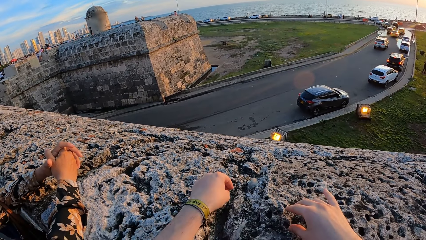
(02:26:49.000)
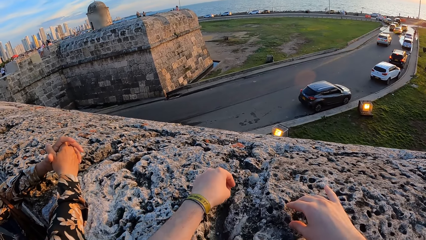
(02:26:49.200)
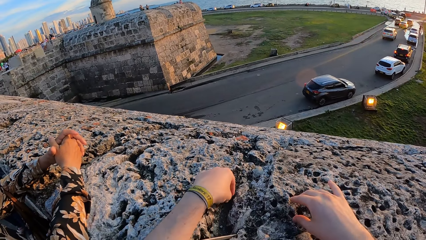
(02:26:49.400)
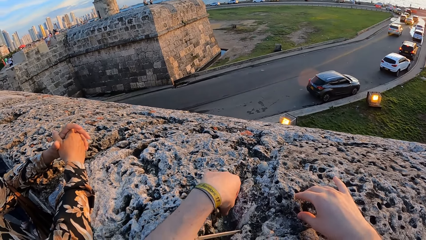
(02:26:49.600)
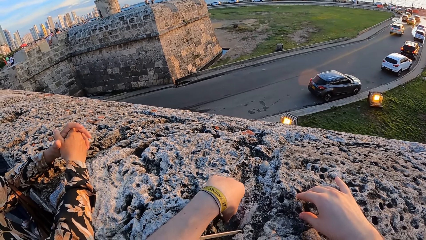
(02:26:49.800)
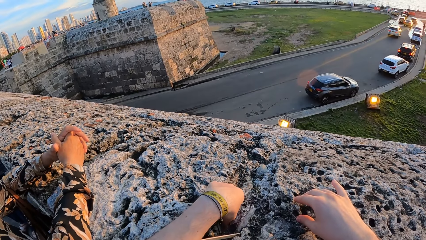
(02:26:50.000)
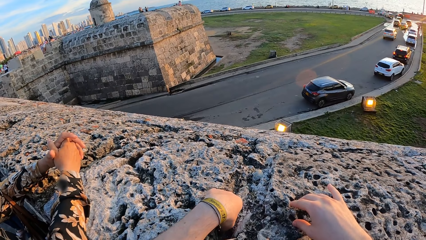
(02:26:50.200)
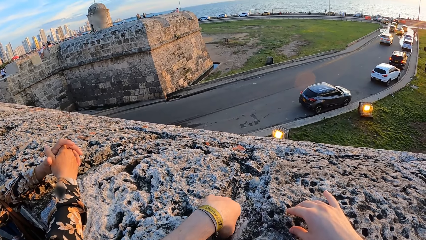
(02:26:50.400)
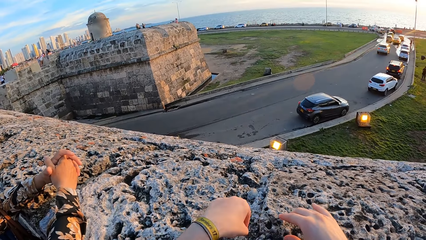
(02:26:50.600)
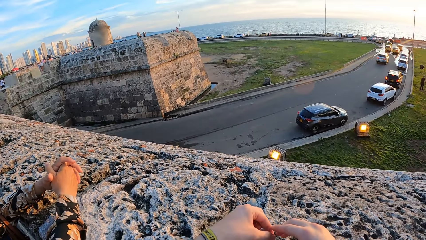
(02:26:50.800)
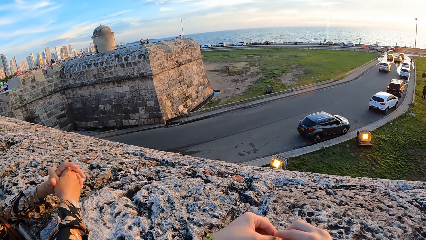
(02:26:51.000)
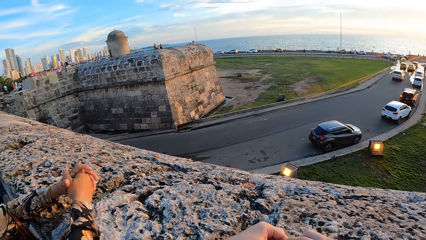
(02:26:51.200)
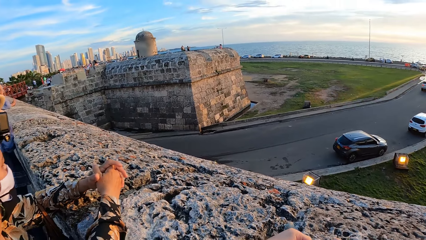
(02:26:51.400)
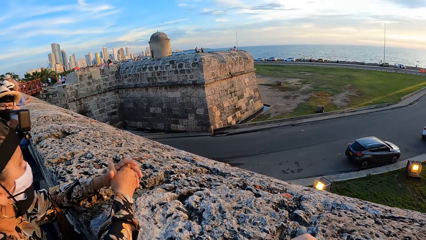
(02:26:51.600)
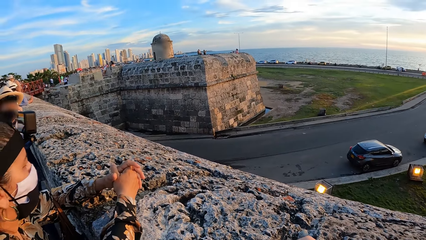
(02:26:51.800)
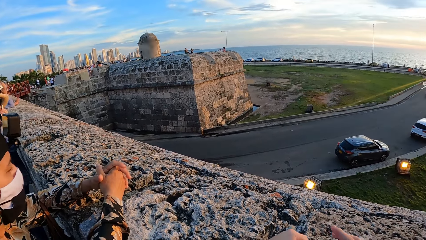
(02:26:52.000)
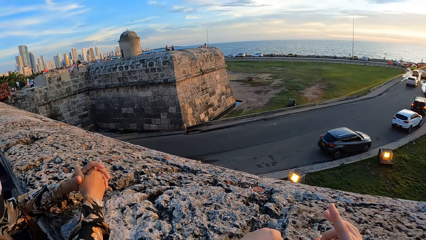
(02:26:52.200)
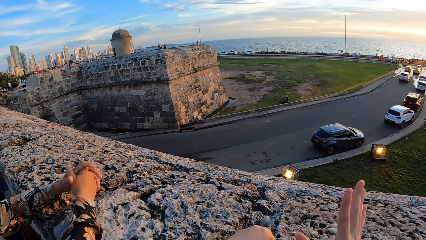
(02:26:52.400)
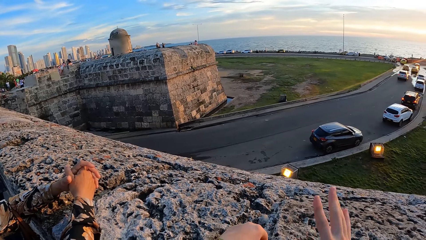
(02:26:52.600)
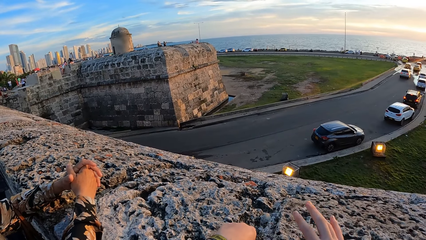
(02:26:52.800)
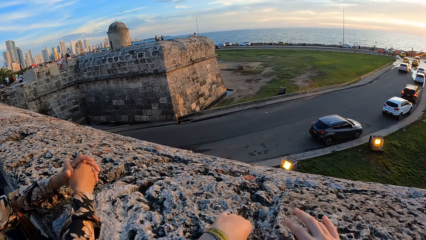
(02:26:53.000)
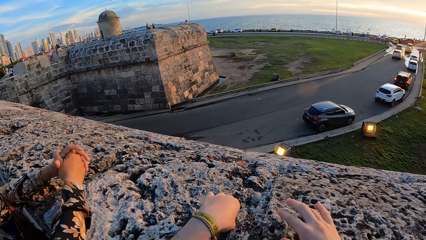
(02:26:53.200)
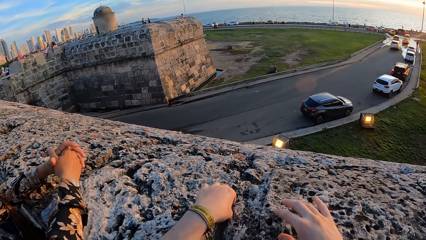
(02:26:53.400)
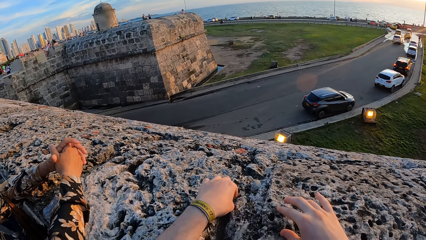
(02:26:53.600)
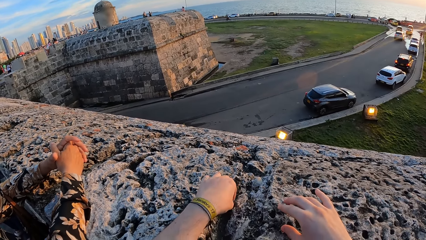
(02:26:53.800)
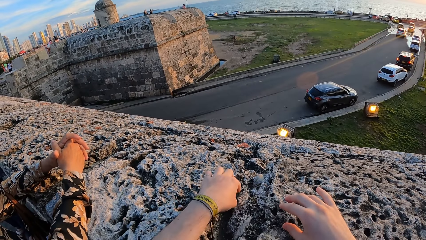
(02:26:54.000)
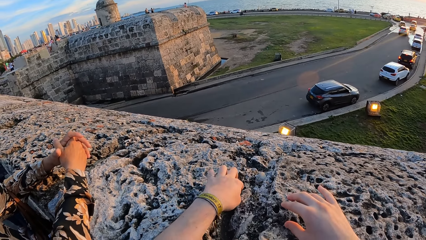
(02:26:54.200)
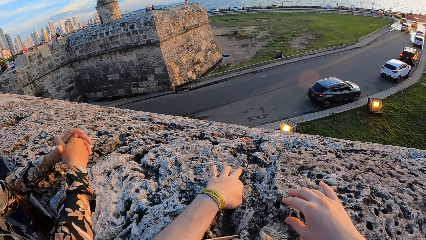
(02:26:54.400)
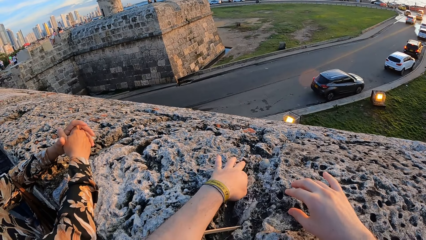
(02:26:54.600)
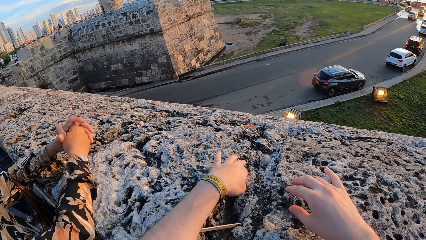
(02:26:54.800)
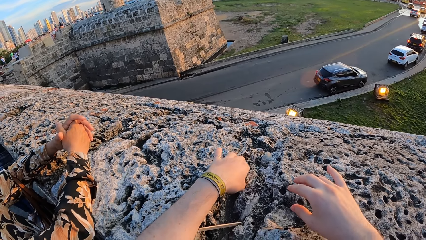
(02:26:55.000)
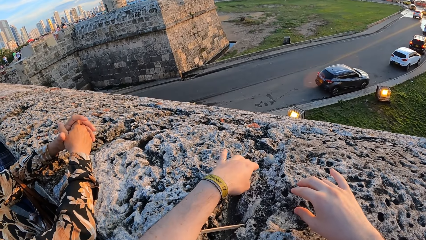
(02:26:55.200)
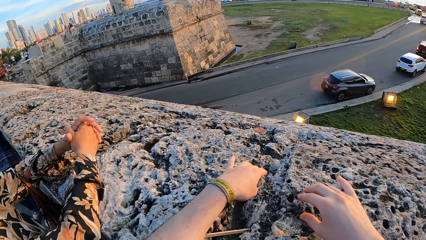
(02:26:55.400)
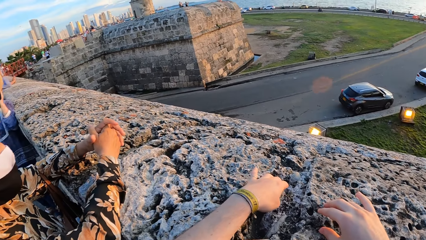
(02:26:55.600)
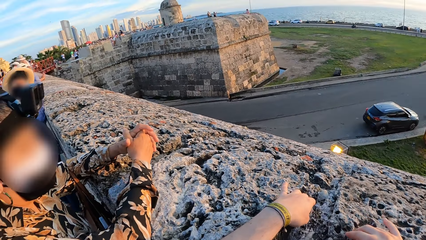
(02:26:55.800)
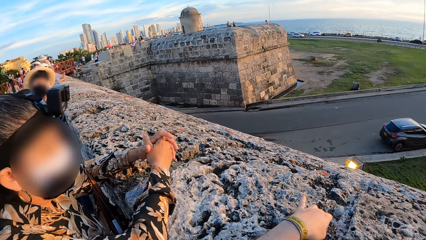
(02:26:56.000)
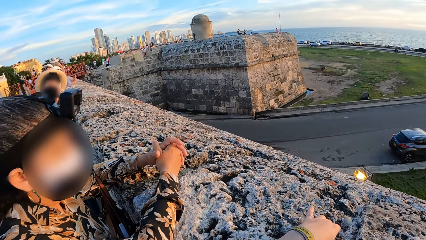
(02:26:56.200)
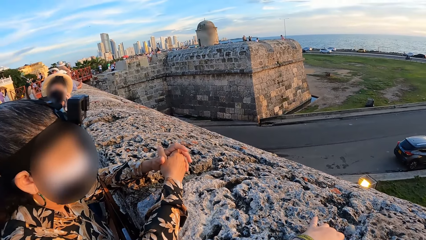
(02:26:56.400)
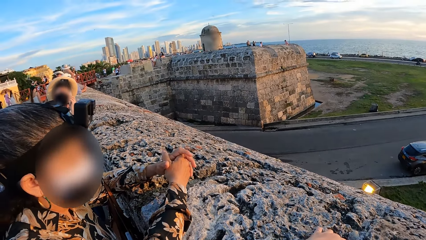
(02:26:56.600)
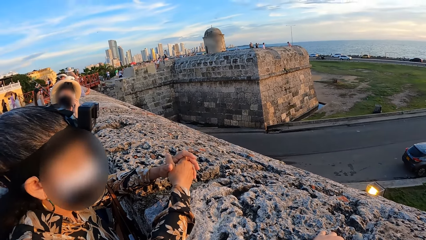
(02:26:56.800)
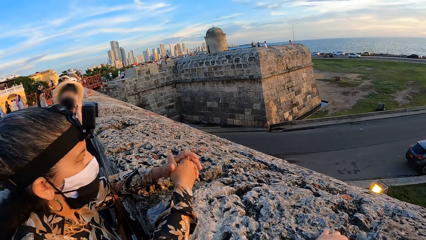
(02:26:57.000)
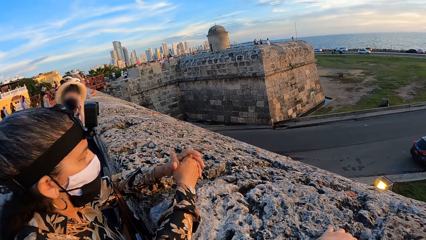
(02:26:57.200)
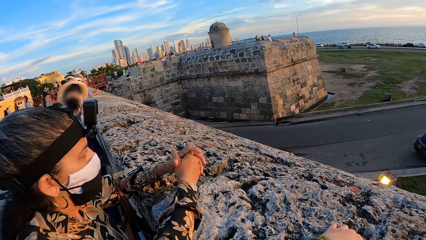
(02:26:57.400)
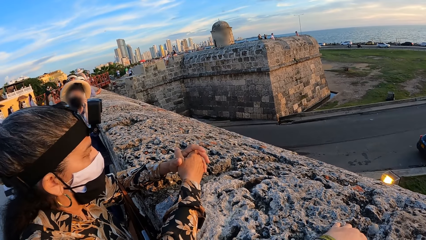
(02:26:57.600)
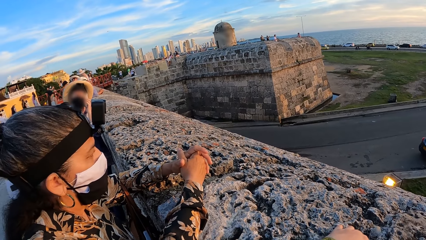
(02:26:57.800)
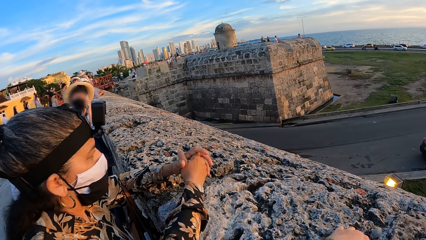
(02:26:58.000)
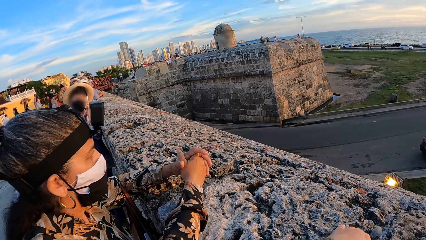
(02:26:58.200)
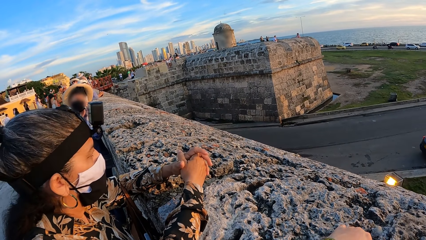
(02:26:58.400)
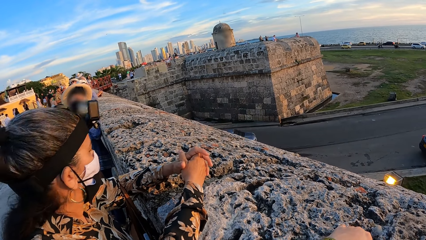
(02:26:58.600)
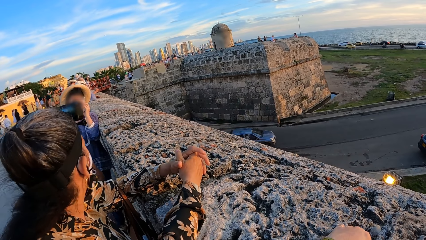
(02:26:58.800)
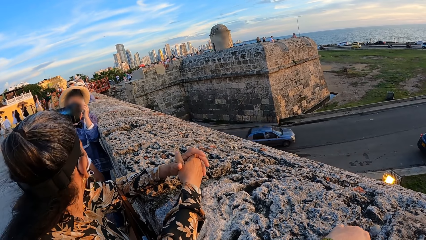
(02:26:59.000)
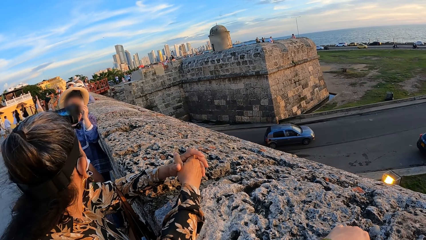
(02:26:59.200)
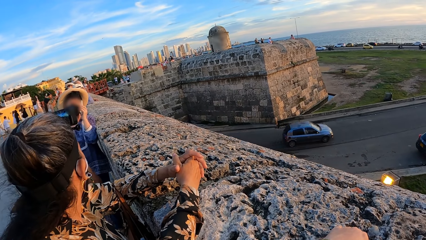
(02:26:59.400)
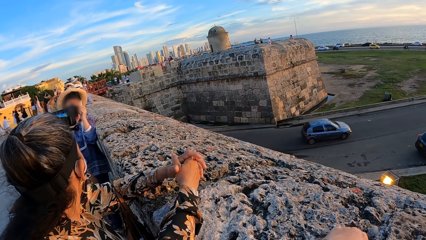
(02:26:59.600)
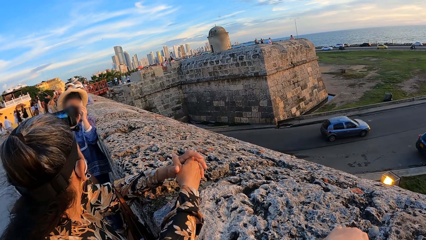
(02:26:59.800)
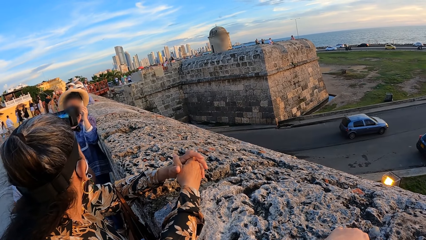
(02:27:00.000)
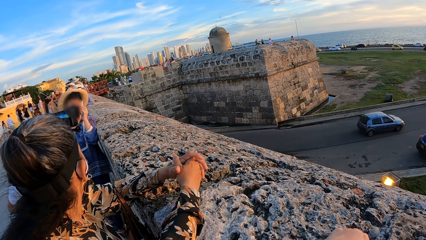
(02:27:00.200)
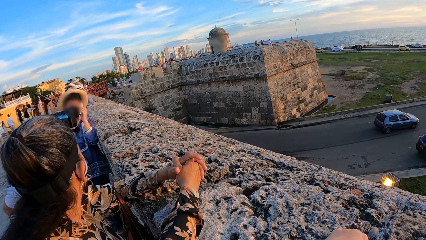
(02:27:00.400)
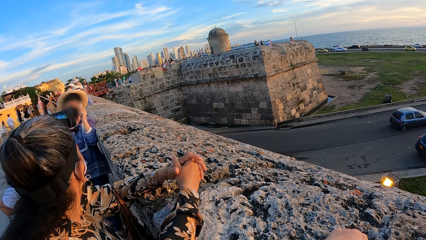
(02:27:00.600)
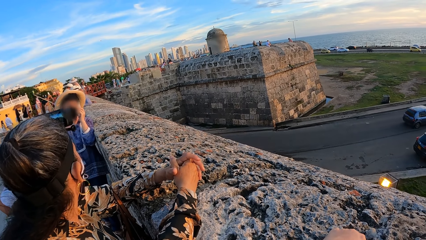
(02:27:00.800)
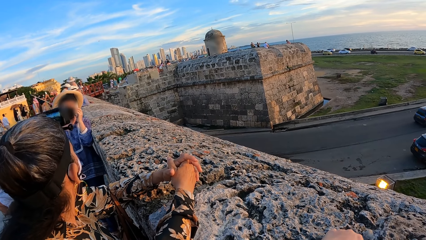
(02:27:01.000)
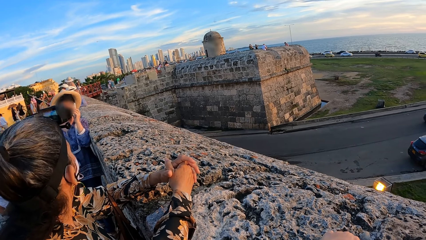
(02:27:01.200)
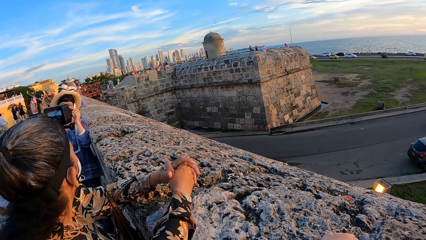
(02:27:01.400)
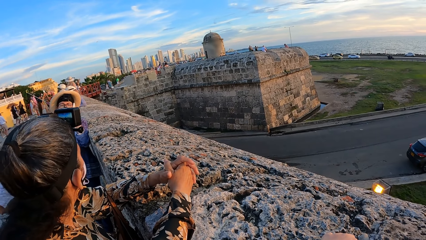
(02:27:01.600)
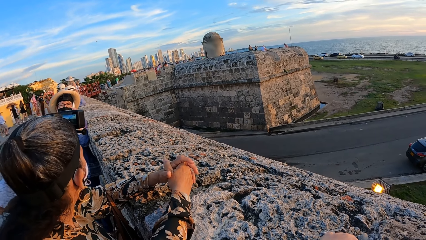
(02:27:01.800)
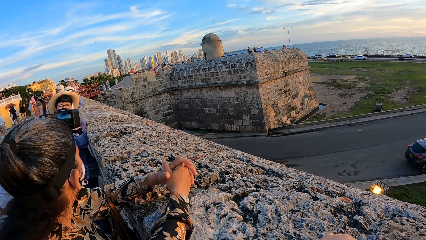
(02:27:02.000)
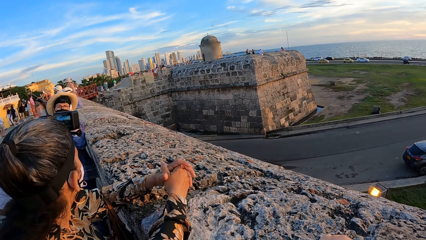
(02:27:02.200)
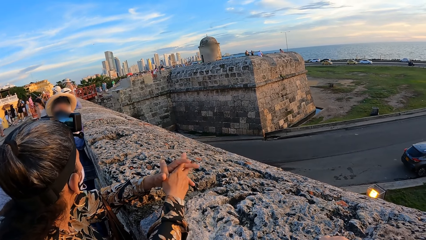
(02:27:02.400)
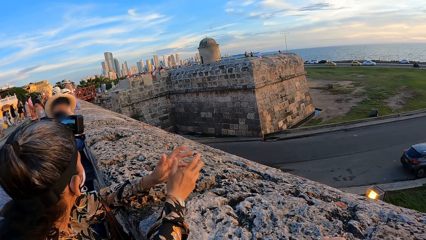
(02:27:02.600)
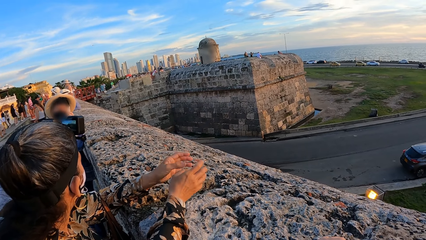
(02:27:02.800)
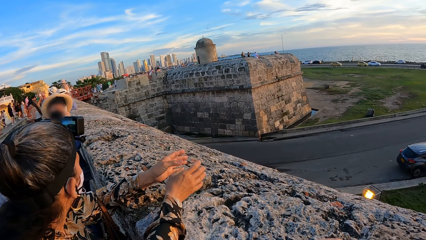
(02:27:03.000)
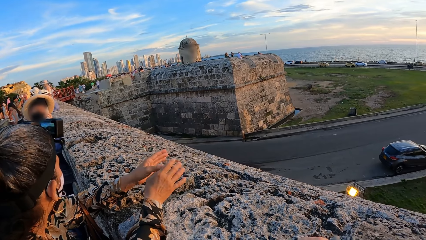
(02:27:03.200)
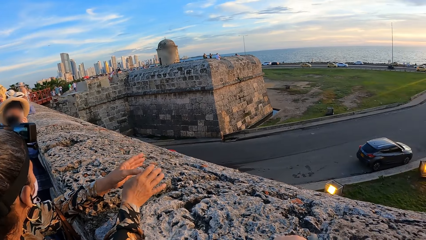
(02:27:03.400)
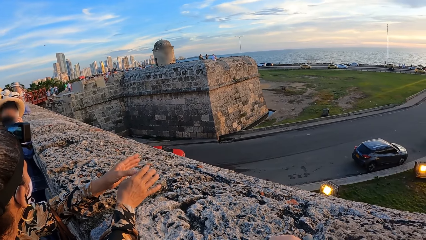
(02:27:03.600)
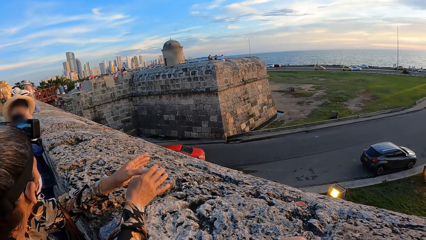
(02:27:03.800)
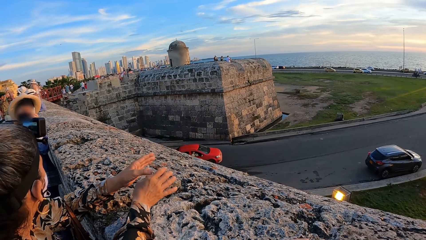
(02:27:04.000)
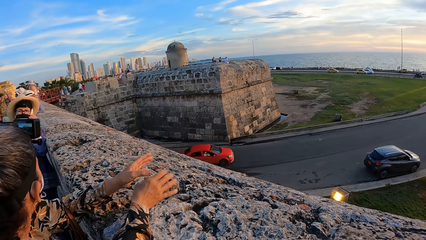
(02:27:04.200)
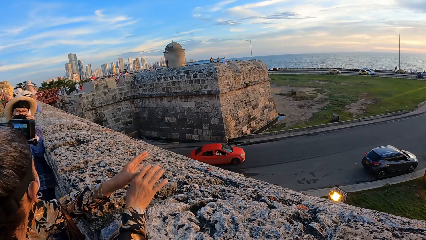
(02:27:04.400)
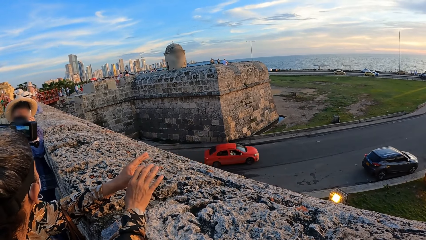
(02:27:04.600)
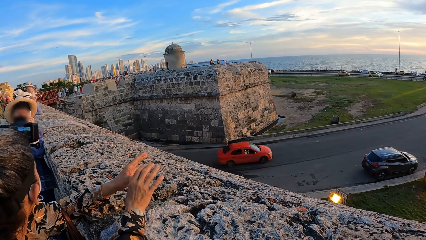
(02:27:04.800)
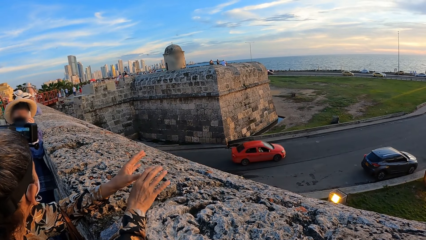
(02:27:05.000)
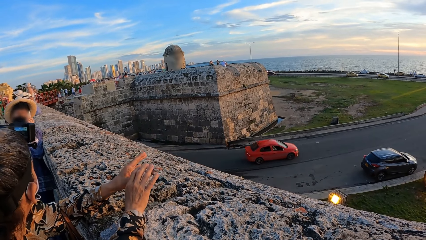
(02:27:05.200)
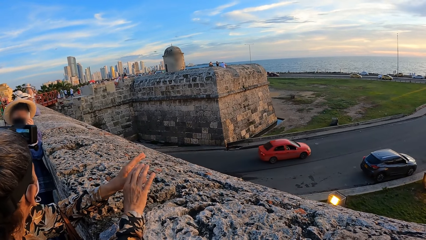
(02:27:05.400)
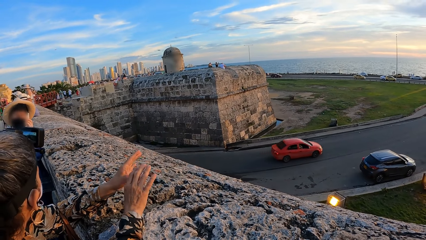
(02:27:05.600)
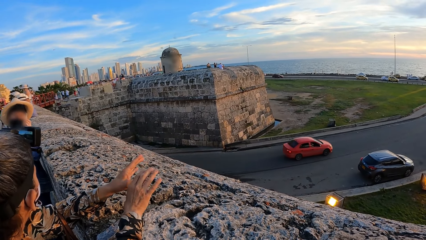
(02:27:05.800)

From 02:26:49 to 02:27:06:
The camera wearer picks a stone from the fence with his left hand. He passes the stone from his left hand to his right hand. He flings the stone on the ground with his right hand, with a finger. He touches the concrete with hands. He looks at a lady. He looks at another lady. The first lady looks at the other lady. The camera wearer looks around.
